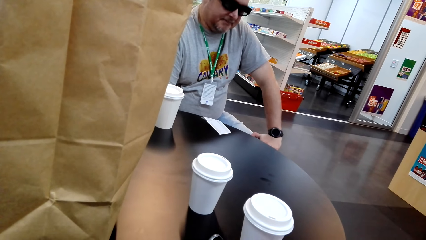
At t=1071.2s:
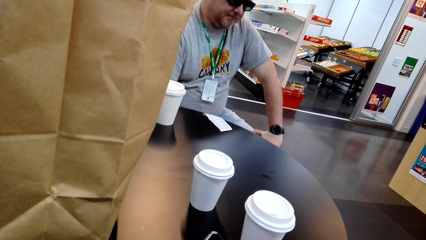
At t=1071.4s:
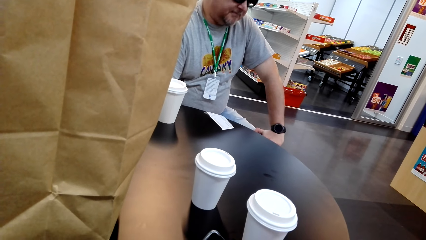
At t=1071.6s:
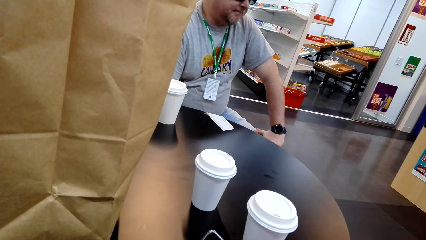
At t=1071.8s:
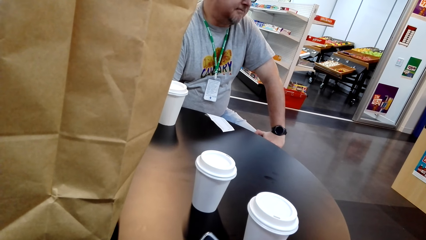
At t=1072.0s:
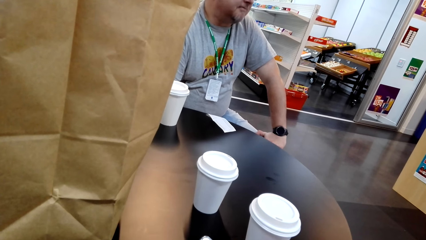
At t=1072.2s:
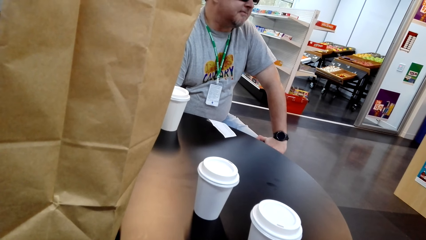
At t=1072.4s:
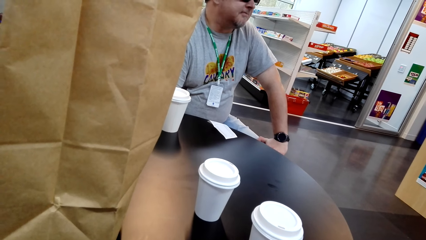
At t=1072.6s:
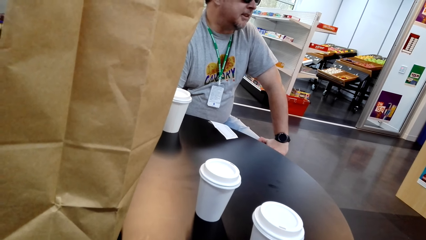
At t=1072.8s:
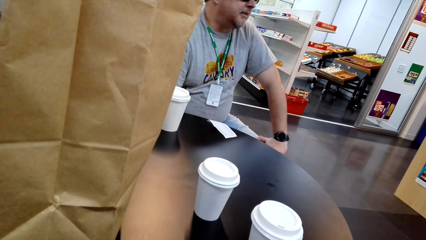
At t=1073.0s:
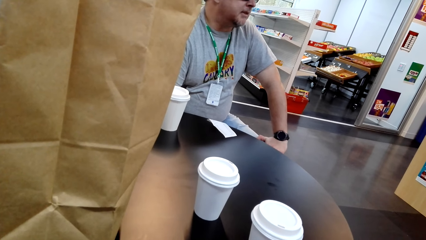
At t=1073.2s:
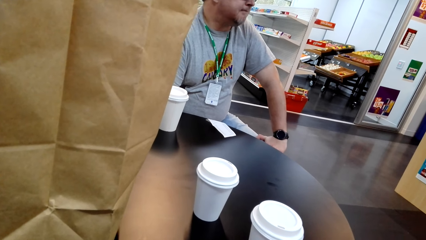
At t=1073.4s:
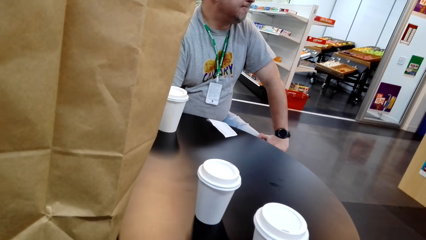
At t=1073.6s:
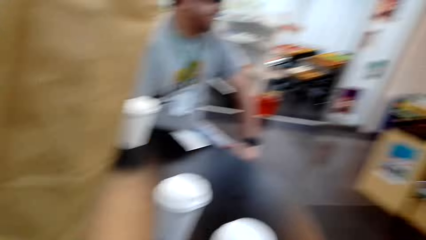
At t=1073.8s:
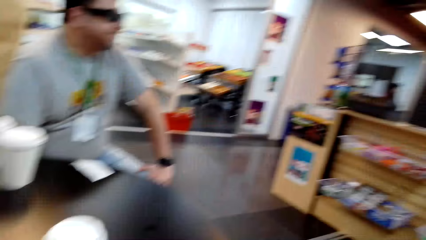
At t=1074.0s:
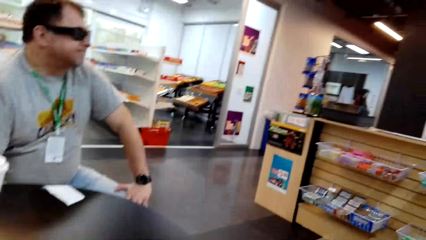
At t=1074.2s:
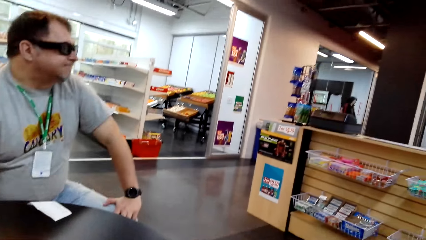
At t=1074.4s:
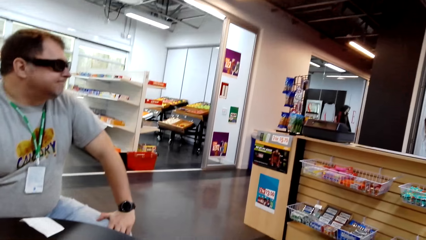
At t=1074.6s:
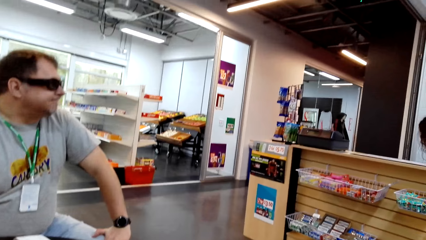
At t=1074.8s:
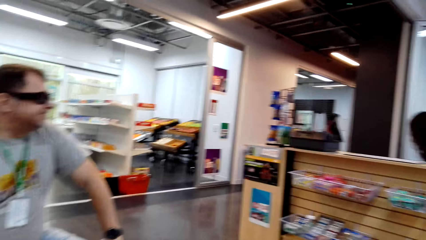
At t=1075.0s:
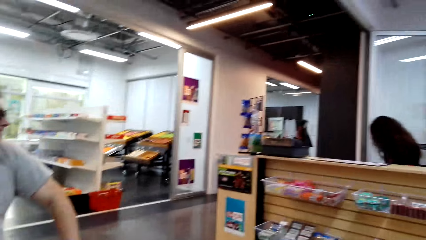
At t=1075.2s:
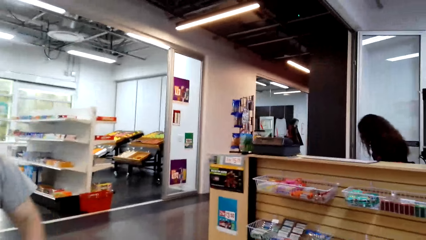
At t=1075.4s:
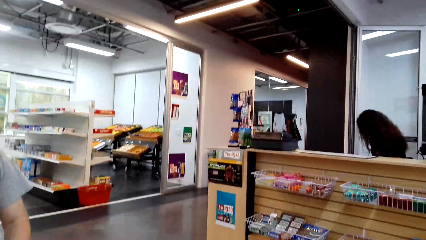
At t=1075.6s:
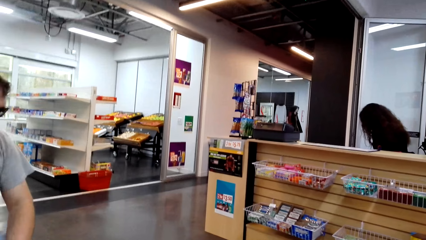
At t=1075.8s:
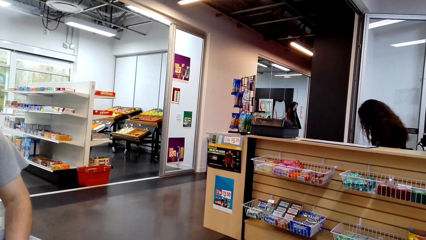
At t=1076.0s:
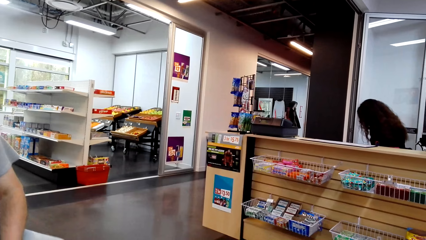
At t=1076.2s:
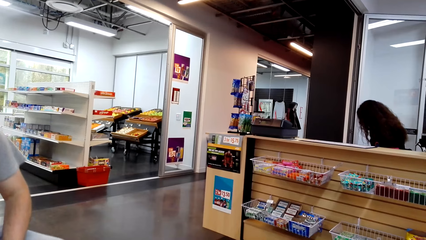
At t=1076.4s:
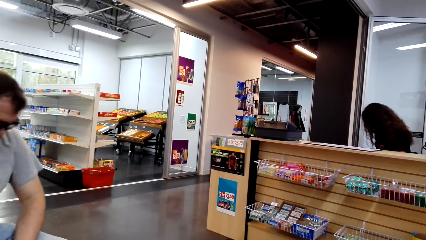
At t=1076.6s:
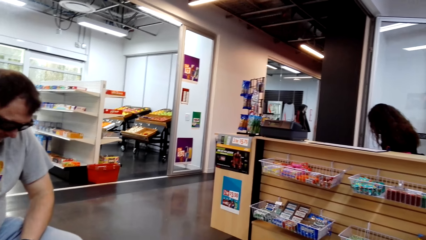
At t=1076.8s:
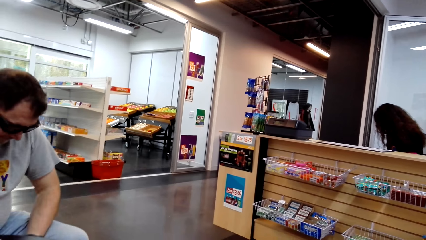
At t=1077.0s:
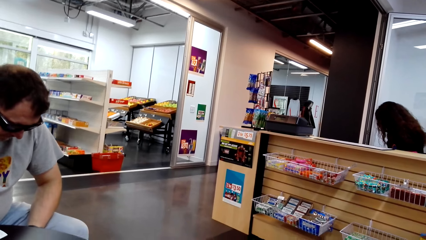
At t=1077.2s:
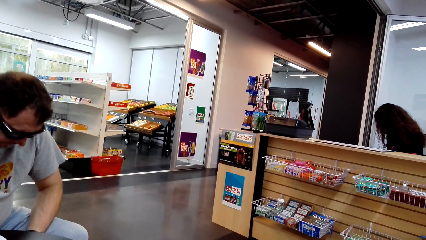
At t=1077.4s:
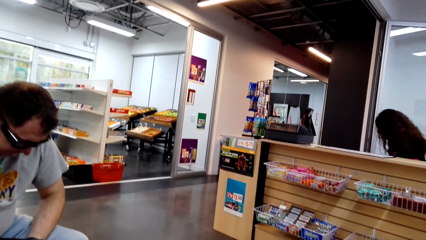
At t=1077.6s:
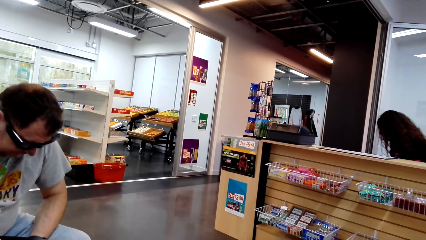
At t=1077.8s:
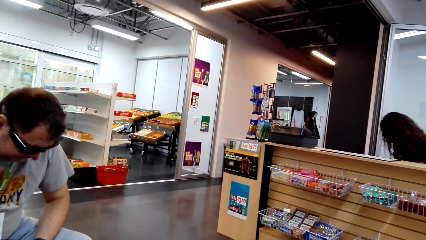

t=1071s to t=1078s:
The camera wearer looks around the room.

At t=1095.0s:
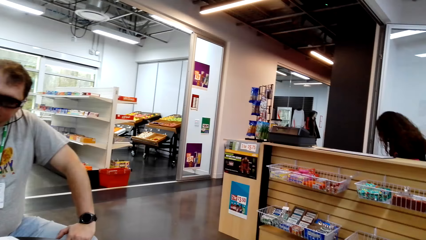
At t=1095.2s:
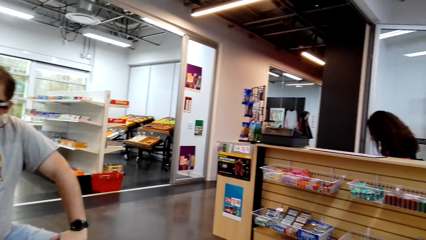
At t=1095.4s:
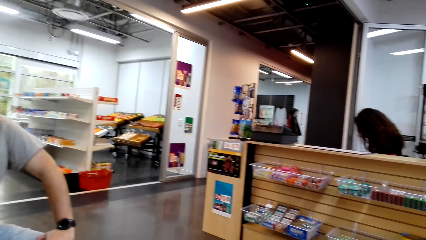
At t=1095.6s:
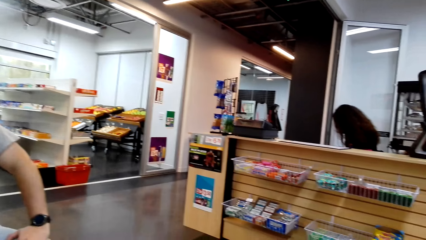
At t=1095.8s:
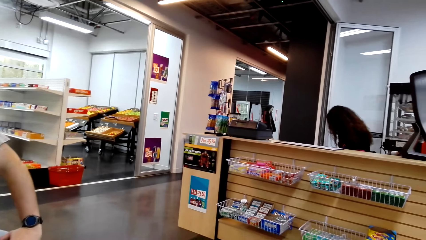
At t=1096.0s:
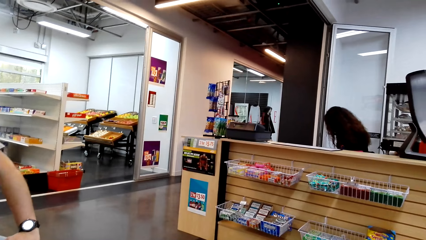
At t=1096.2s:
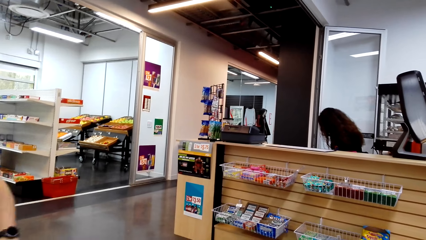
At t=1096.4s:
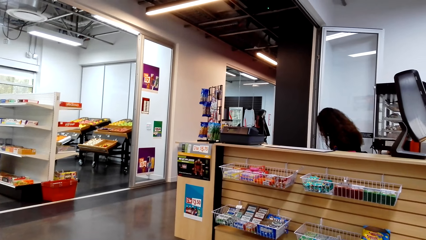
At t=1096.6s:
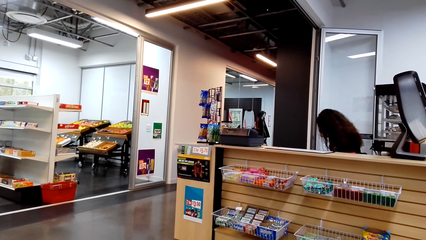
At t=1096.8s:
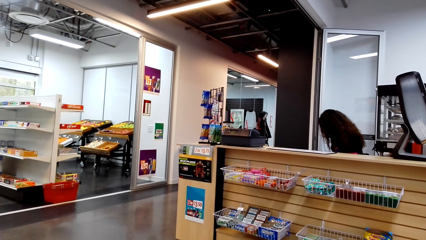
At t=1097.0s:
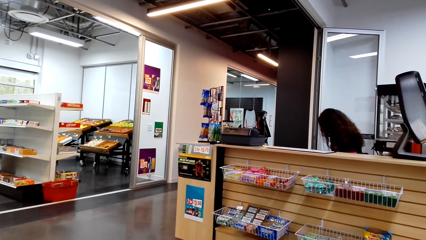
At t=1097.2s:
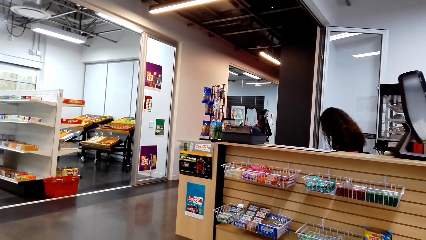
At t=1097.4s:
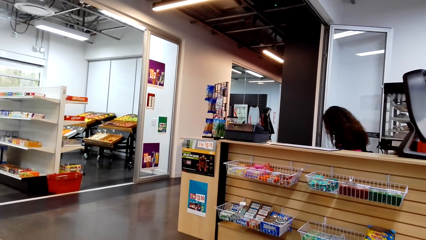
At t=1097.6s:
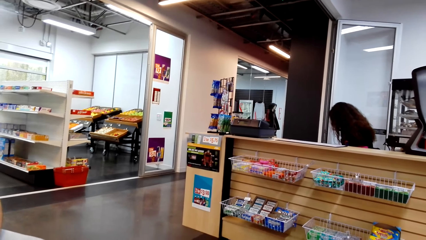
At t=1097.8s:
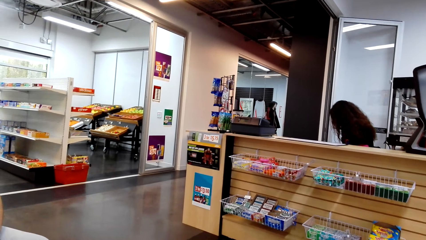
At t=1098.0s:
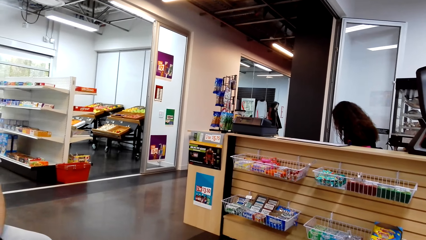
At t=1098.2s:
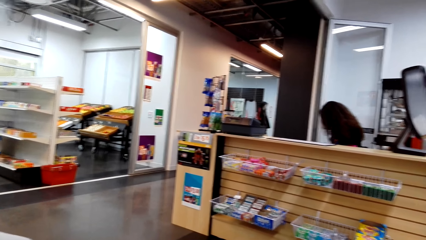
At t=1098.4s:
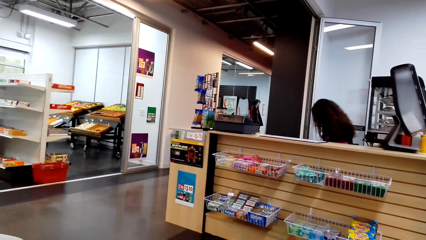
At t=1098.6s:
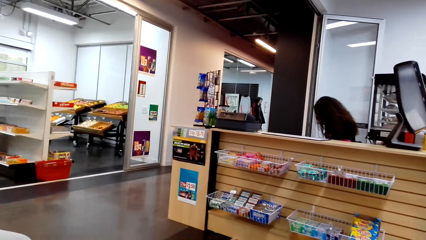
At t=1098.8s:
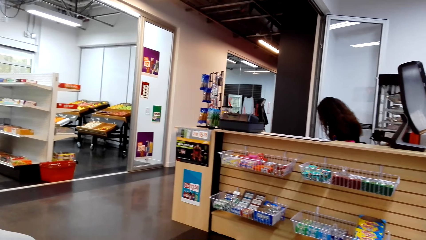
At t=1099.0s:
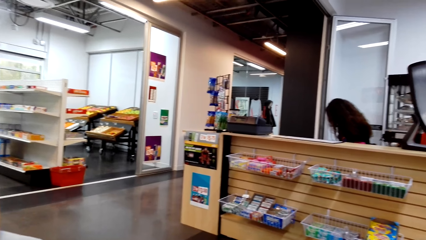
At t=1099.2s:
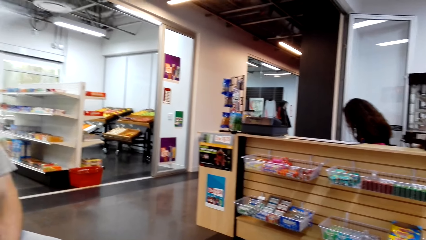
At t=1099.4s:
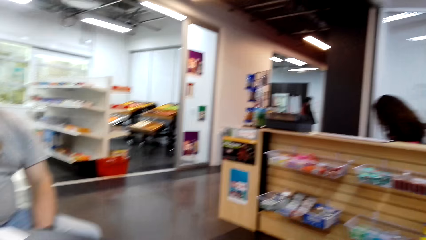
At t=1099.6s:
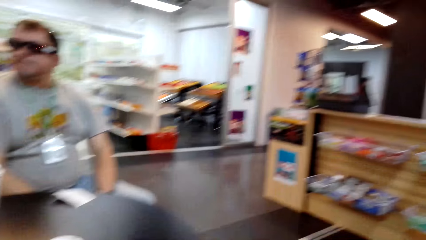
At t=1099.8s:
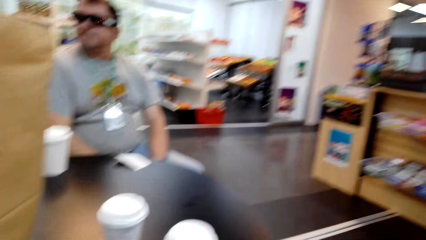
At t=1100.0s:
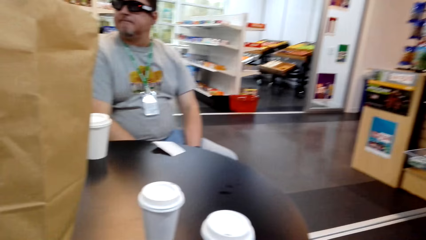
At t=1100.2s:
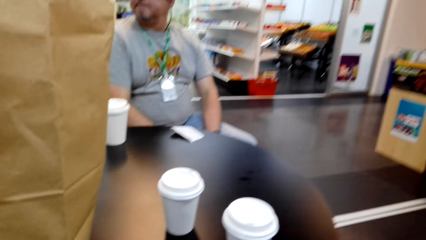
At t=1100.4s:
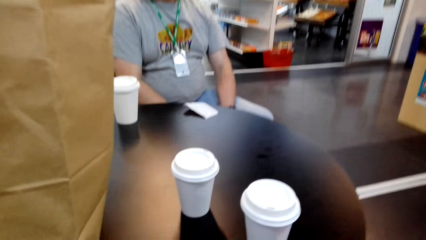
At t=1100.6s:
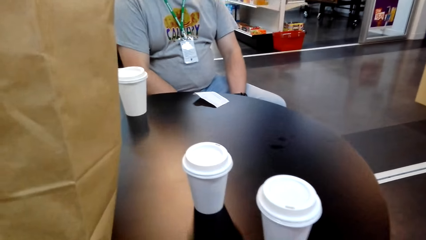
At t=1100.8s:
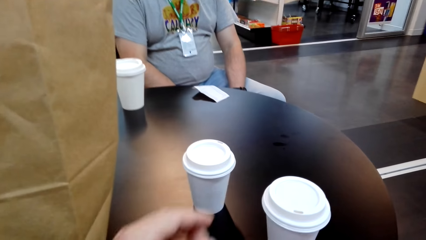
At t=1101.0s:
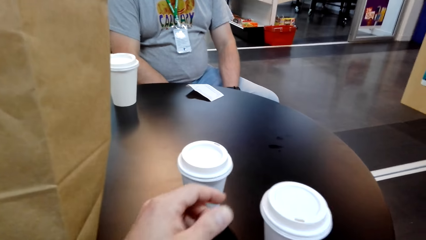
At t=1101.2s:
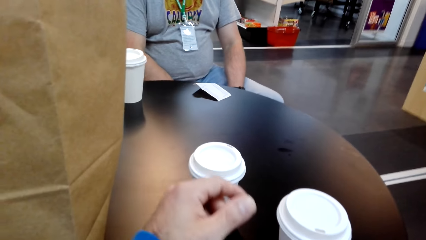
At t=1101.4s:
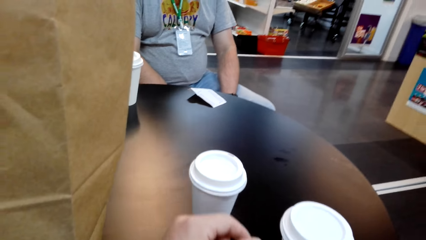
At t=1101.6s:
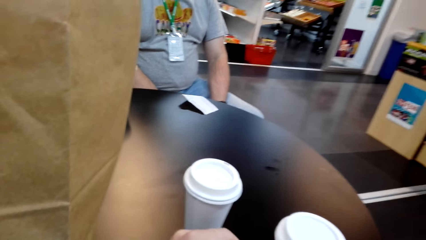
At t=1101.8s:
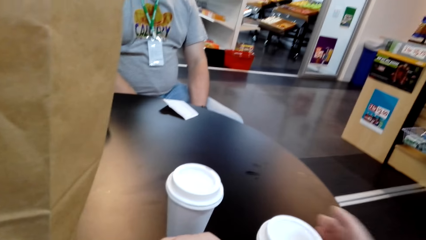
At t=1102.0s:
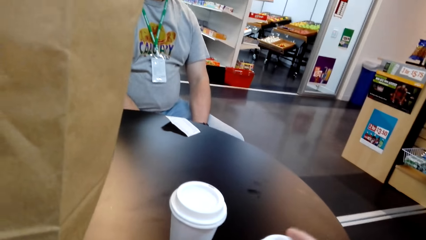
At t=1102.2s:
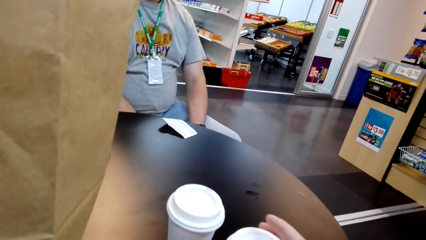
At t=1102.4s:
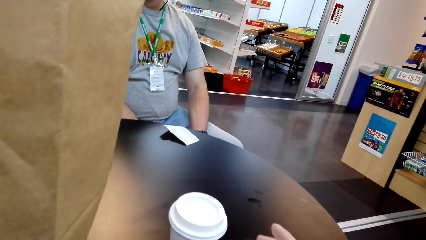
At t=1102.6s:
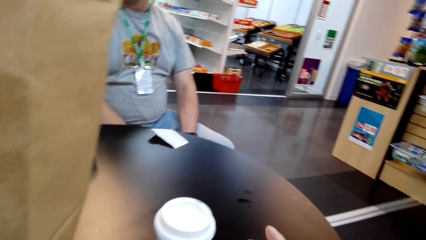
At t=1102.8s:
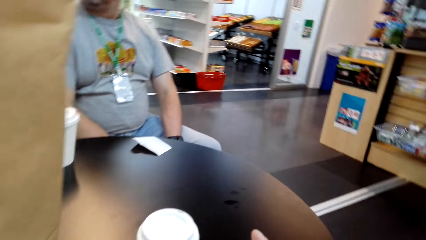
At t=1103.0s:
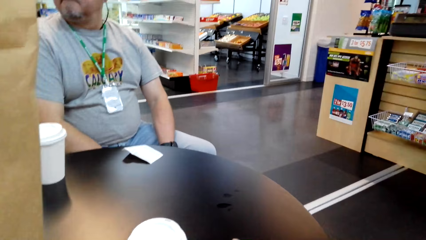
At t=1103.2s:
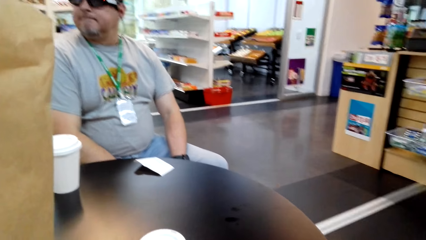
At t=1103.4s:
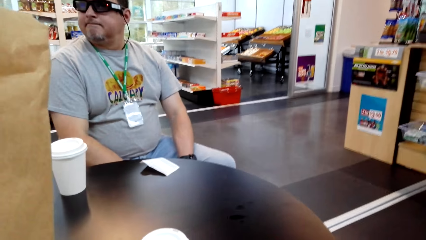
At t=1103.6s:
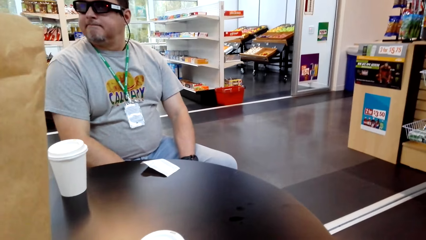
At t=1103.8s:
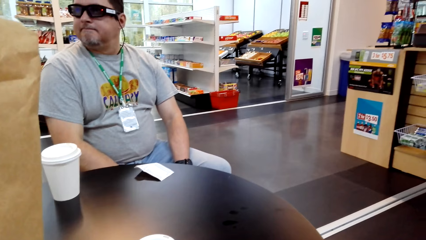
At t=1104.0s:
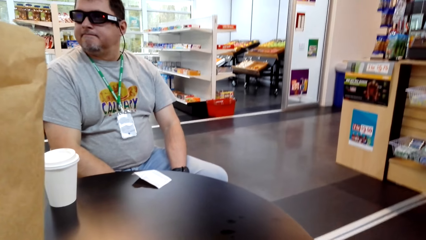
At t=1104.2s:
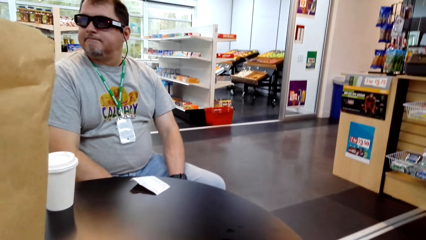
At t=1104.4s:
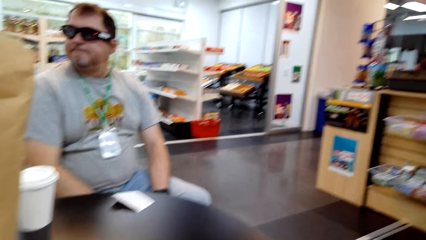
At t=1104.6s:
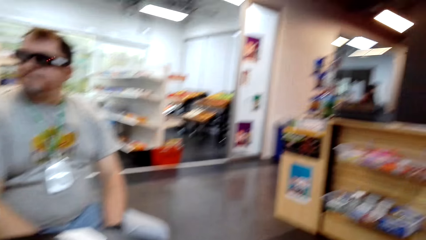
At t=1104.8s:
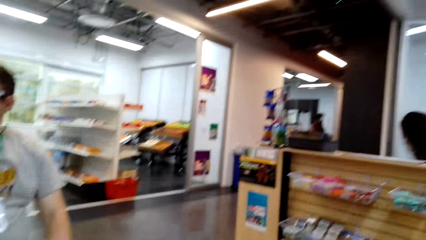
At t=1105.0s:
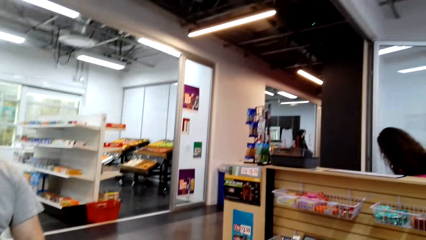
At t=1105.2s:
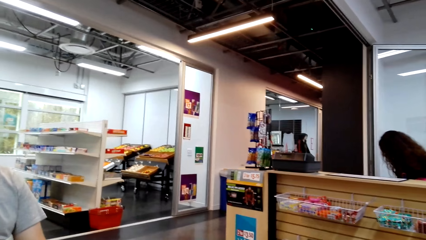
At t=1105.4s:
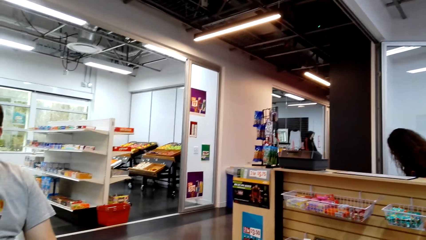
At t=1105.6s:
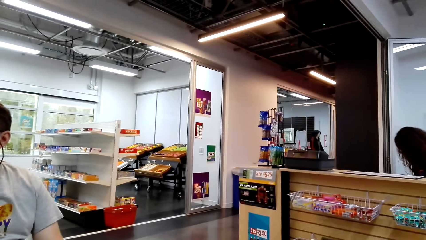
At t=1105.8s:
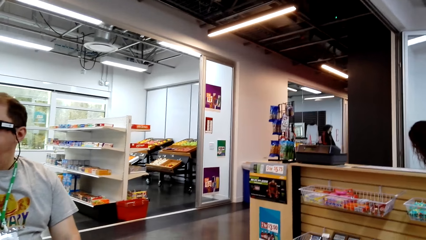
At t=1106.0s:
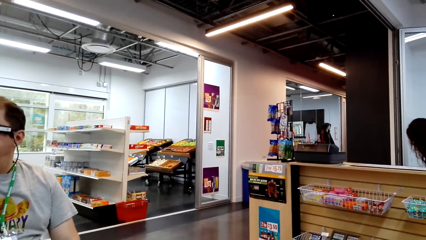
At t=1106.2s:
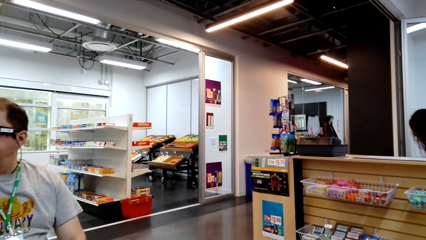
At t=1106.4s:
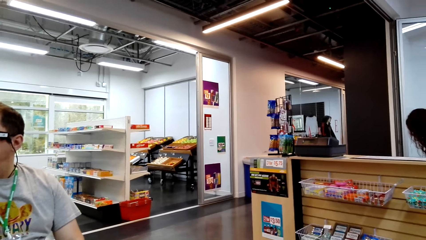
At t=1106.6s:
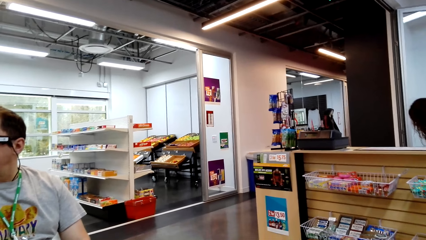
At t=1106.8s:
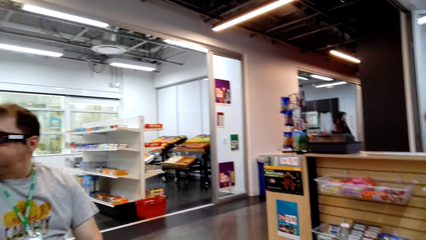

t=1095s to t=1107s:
A woman sits on the chair on the floor. A man sits on the chair on the floor. The camera wearer holds the plastic can with his right hand. He picks something. The man sits on the chair on the floor. Another woman sits on the chair on the floor.
